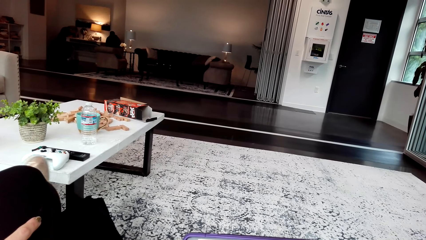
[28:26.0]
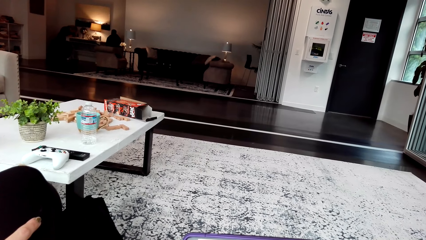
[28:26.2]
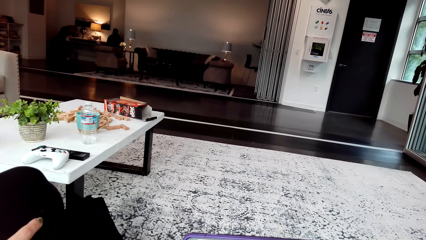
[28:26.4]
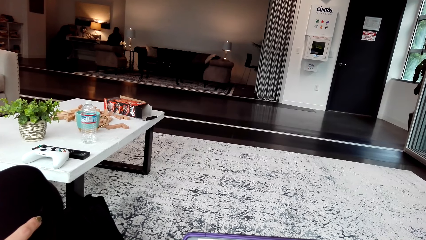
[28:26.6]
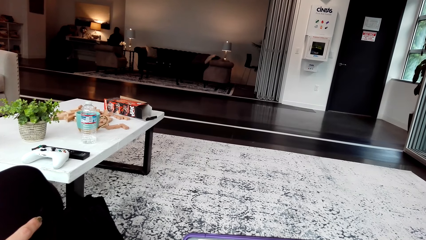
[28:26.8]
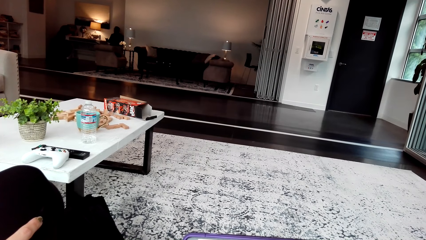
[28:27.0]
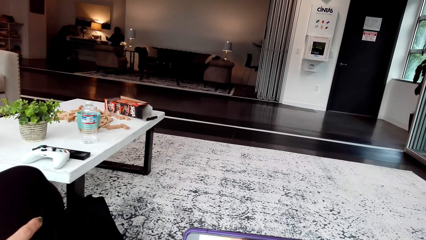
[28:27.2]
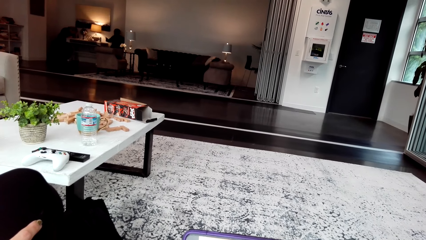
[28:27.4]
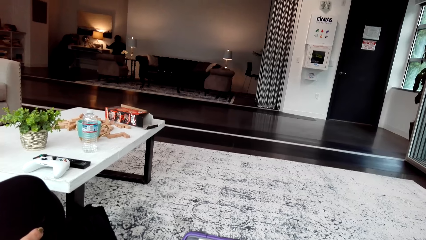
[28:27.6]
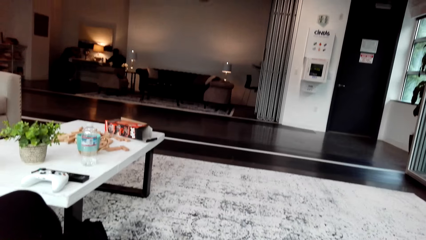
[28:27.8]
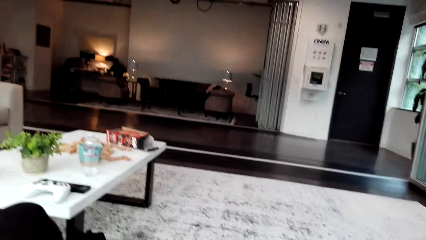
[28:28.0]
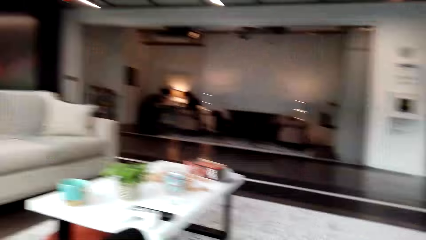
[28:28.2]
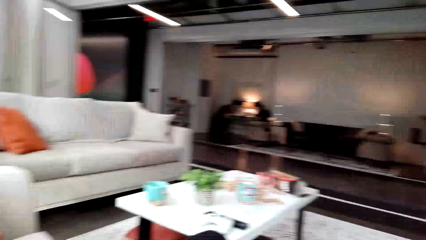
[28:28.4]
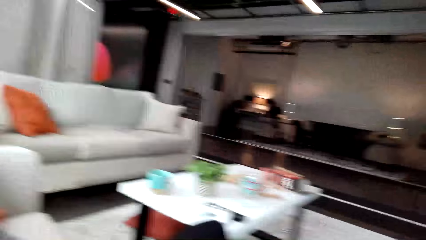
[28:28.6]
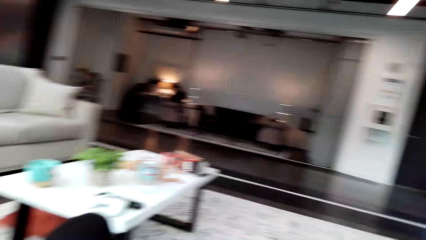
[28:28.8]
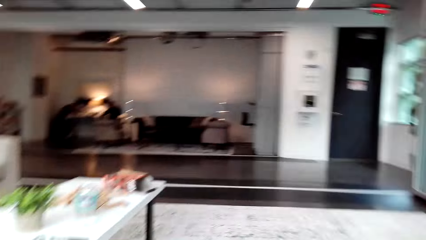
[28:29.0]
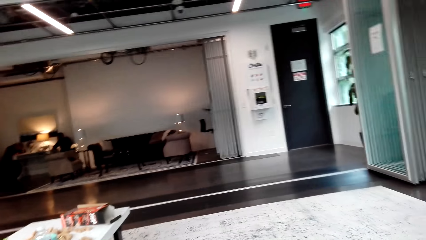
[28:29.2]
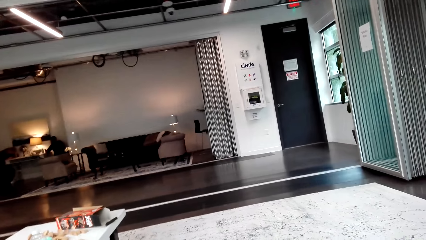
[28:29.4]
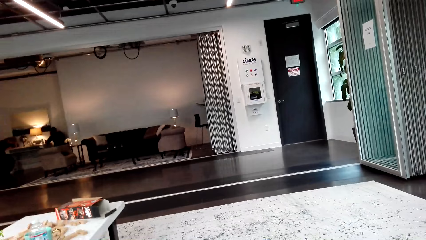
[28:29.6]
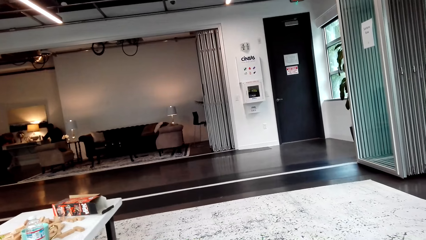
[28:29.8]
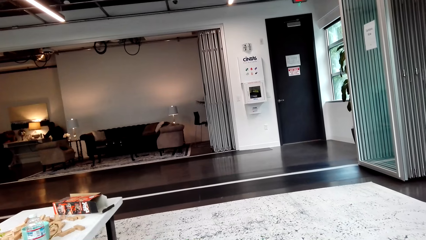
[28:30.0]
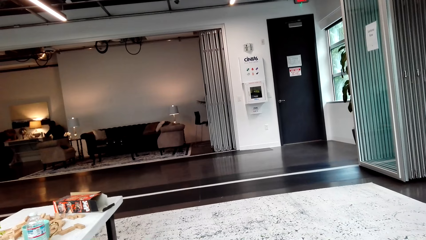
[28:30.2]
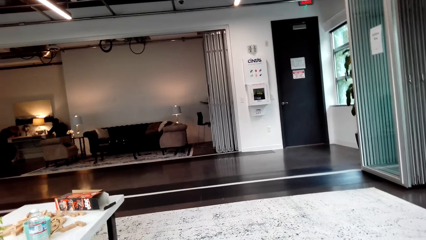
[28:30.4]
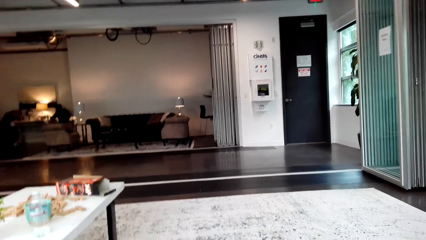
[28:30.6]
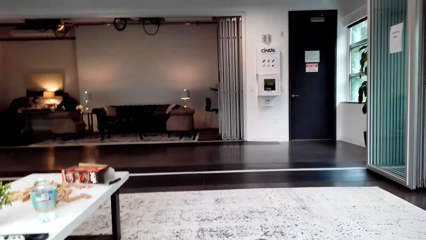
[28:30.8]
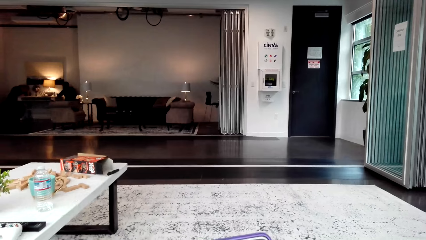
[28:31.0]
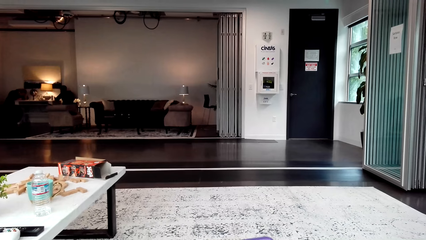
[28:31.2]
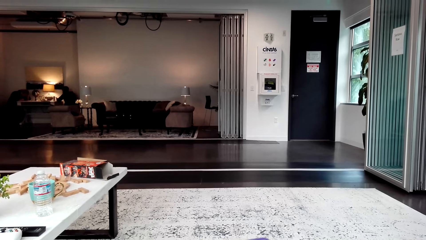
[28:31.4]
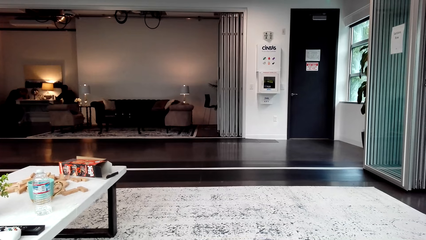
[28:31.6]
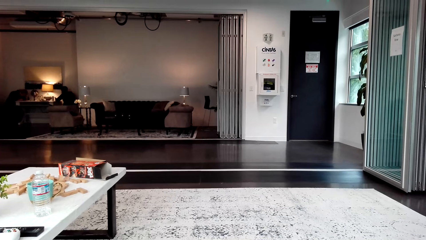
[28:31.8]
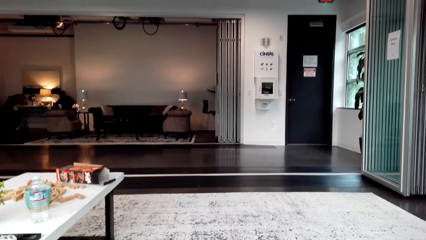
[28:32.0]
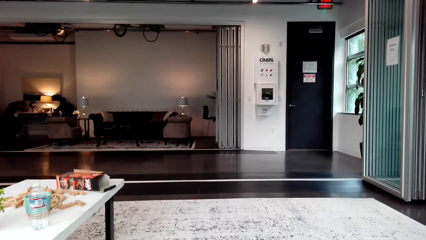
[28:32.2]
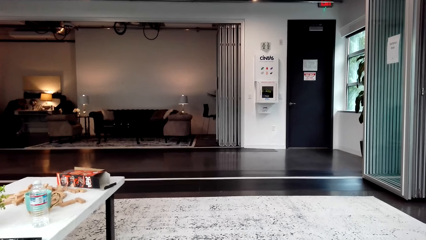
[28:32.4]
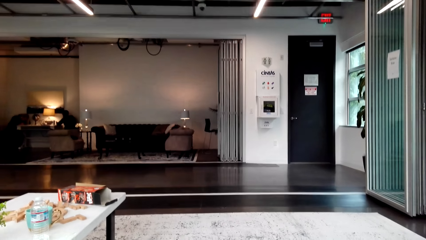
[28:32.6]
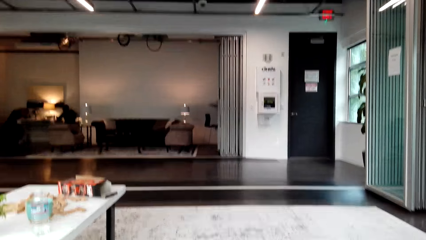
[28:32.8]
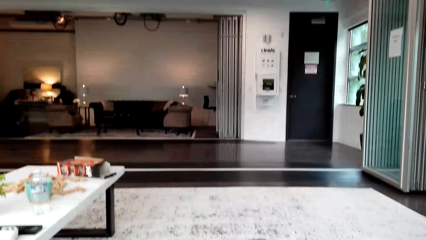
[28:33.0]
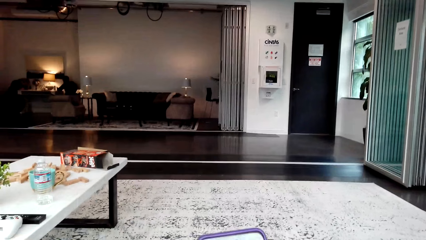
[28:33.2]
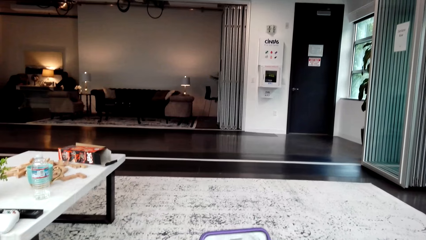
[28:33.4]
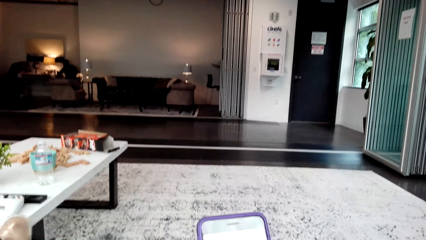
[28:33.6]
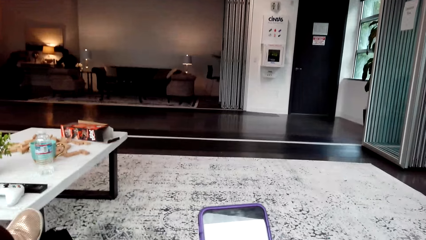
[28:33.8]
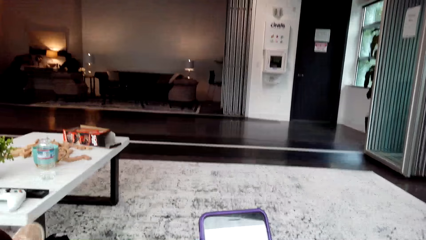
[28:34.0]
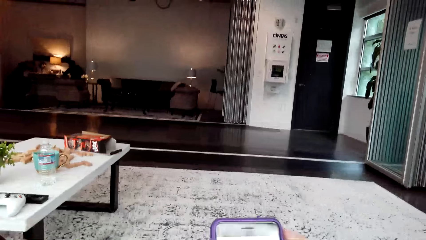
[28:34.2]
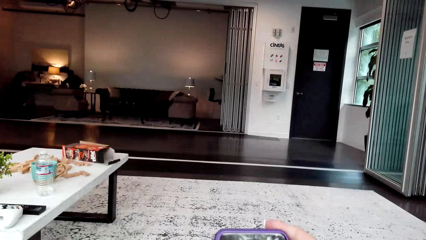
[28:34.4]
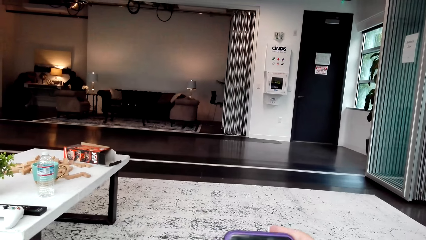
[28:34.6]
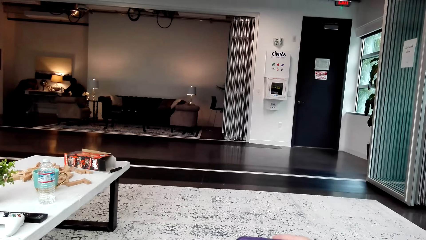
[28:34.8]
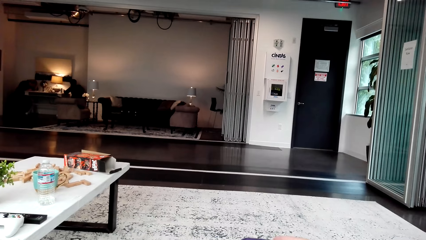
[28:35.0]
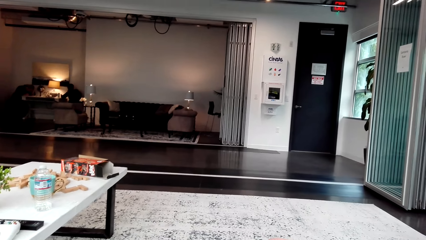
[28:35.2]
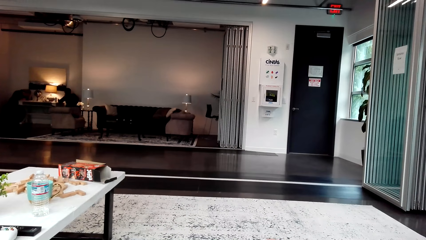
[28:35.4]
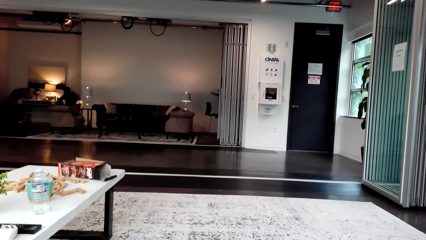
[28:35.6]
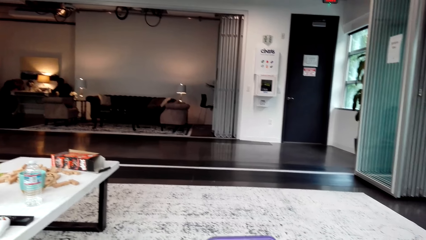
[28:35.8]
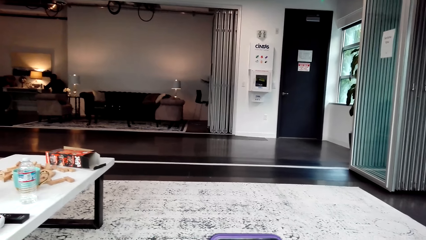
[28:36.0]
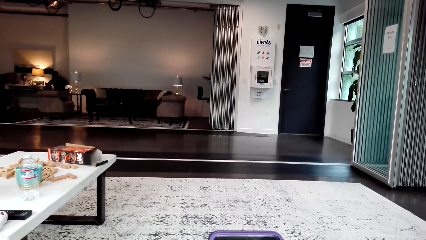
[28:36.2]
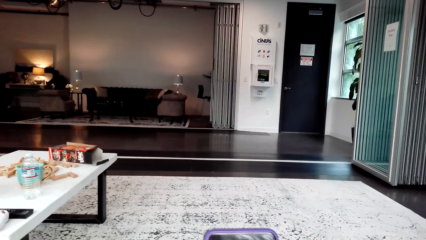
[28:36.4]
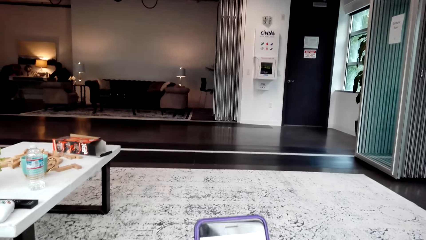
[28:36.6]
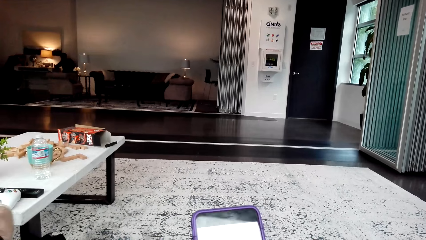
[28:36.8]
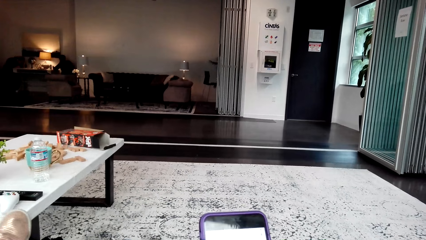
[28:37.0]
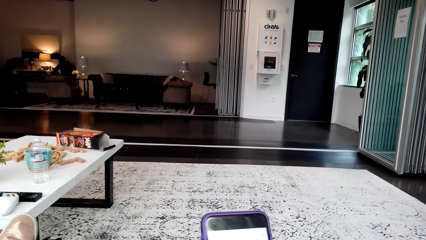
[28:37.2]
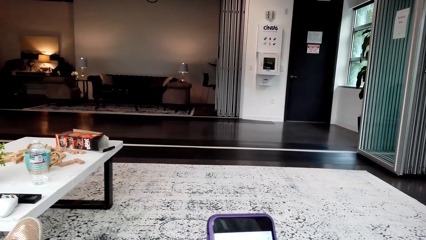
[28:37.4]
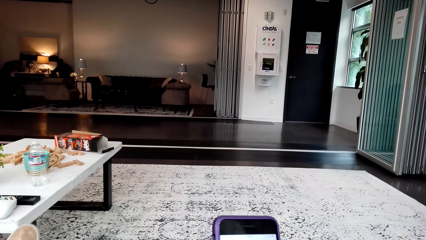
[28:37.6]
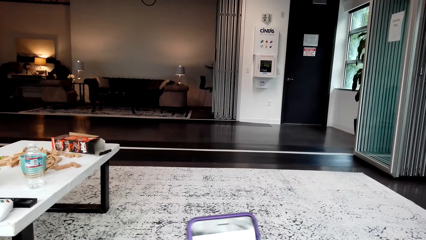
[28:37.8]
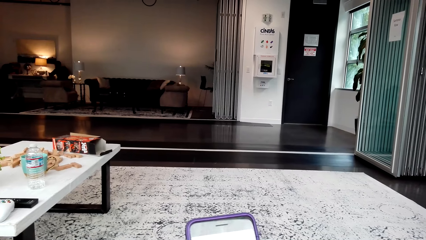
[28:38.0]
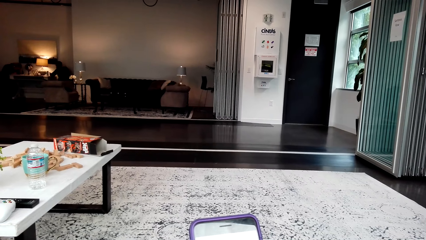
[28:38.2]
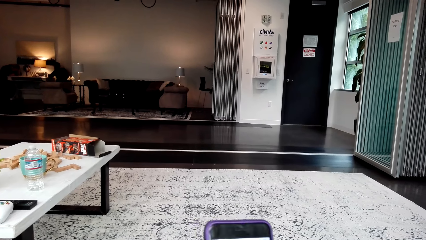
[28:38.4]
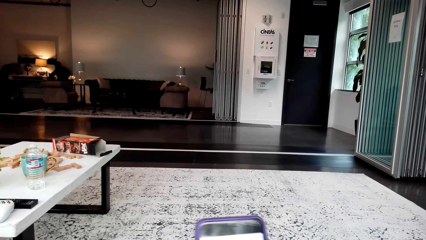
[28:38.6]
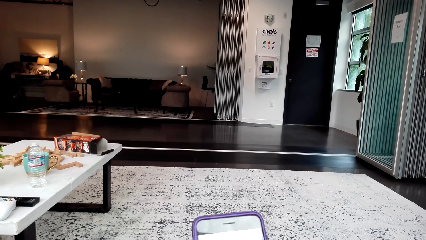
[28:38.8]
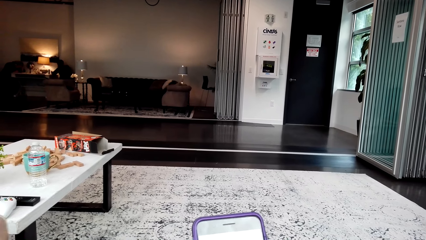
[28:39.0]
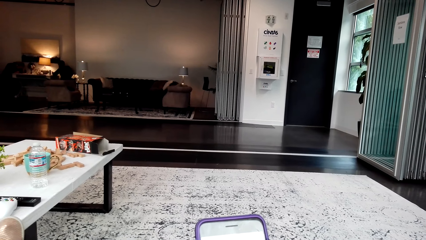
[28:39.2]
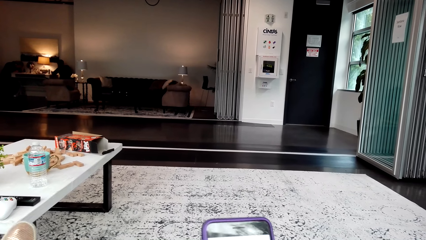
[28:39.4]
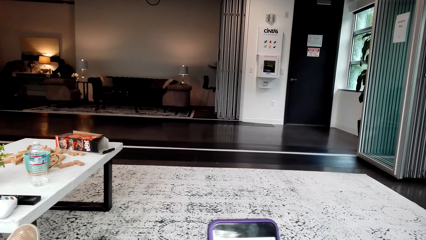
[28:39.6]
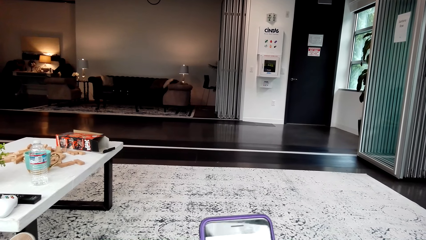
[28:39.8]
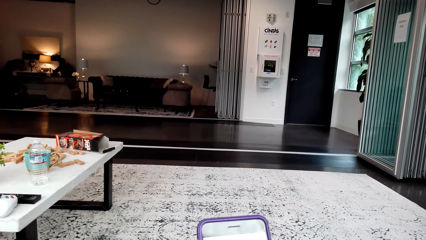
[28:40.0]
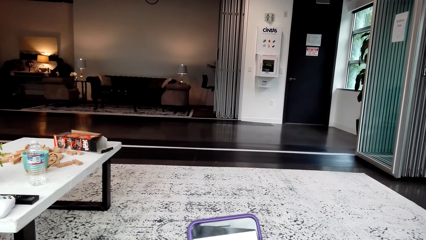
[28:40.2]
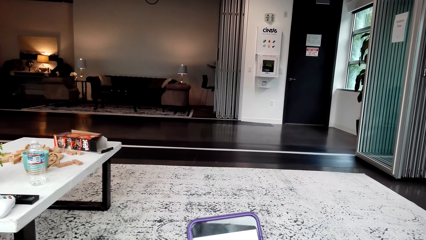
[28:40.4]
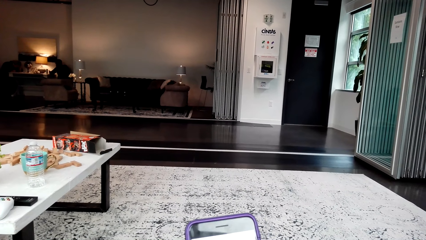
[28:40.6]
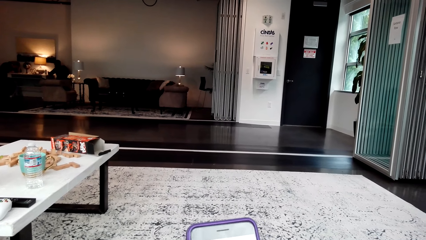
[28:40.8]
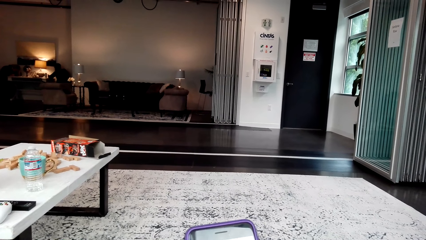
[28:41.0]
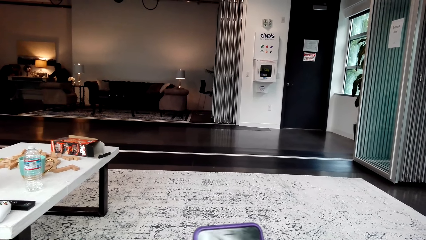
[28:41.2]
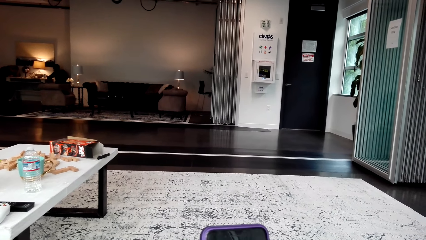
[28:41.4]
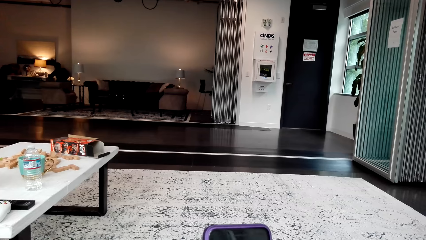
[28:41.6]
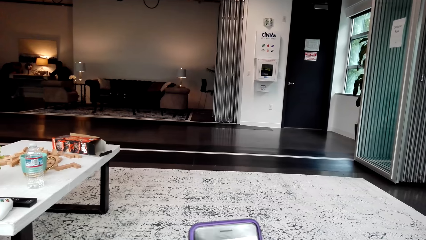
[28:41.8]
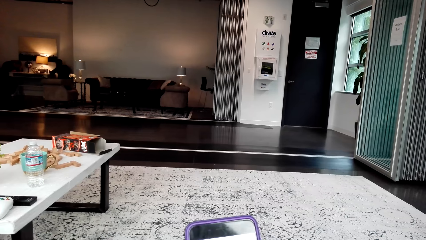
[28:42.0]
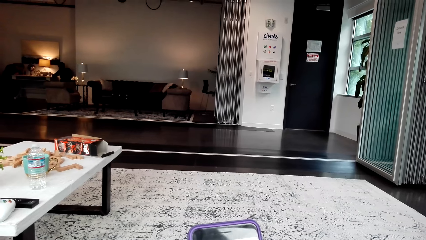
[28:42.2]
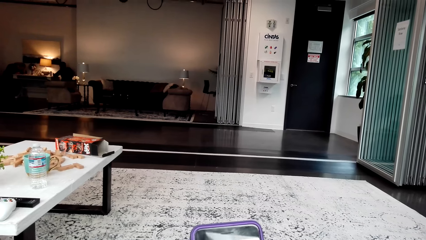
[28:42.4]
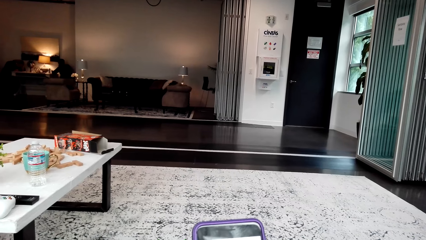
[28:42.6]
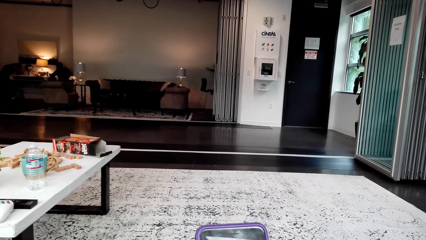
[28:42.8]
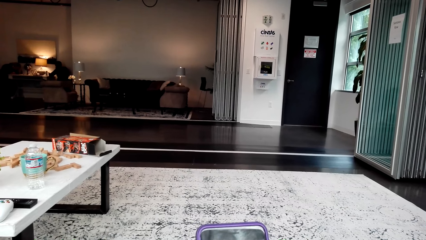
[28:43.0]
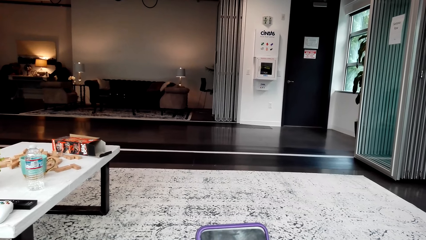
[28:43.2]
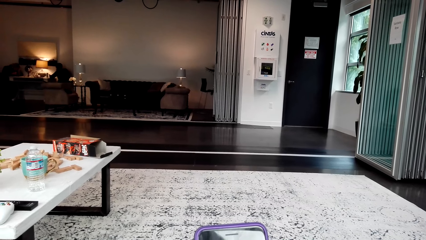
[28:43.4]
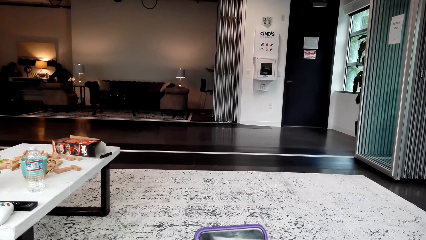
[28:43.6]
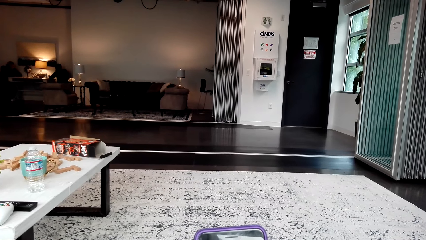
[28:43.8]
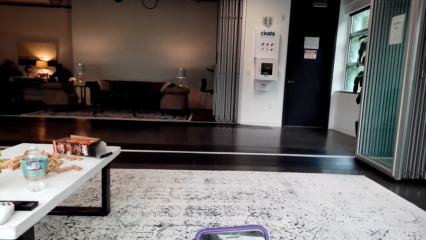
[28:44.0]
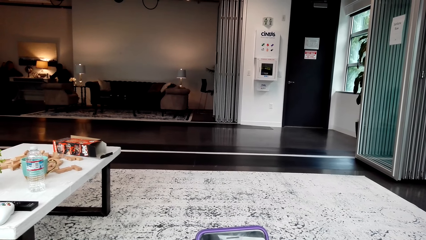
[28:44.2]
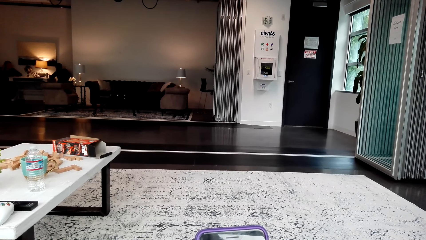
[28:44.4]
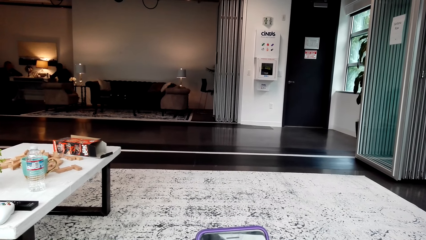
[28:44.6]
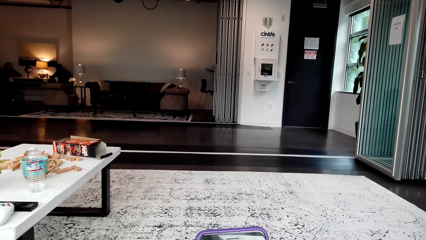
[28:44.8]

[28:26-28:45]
The camera wearer looks around. They use the mobile phone. They scroll the phone.
